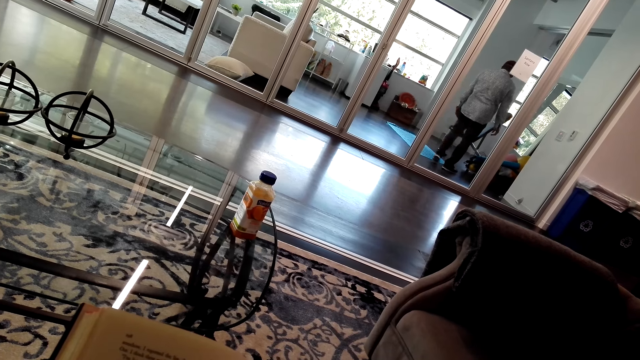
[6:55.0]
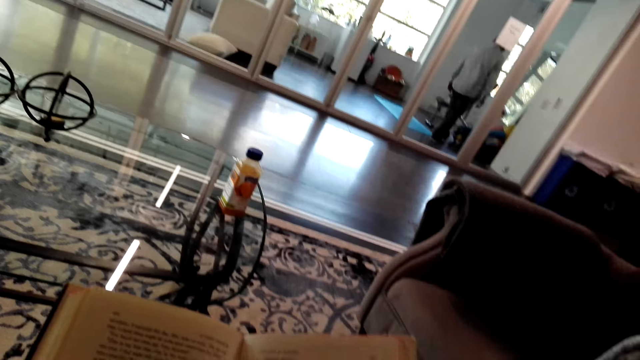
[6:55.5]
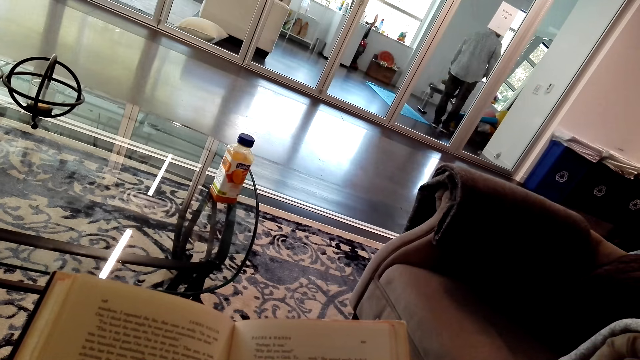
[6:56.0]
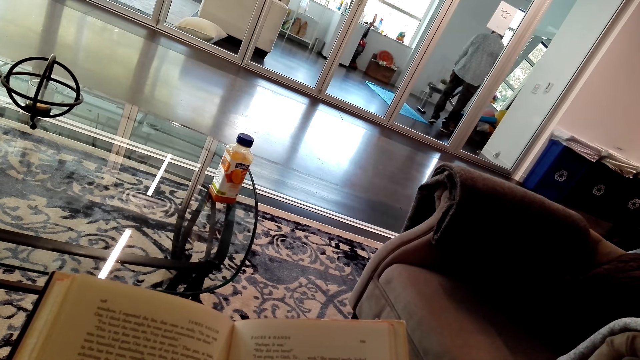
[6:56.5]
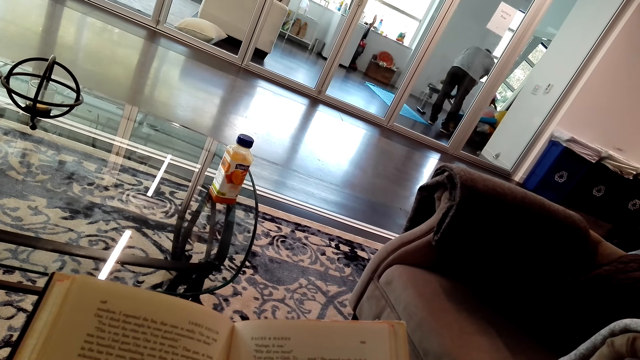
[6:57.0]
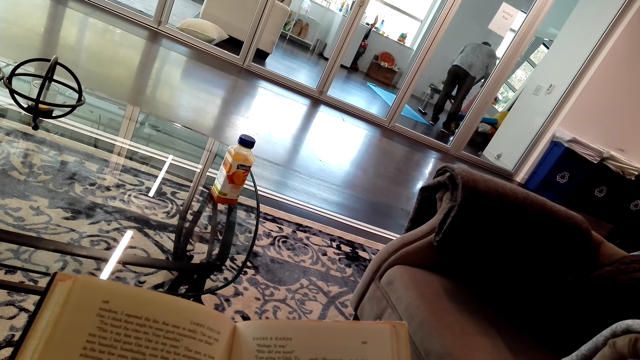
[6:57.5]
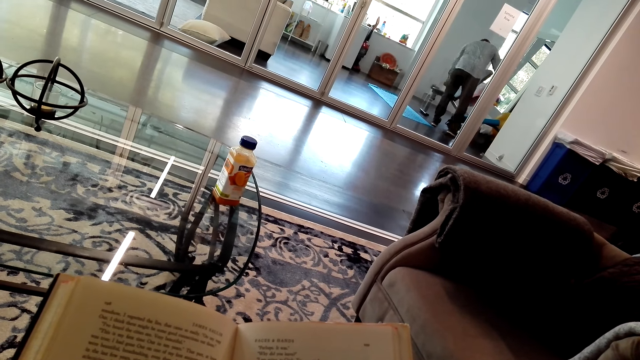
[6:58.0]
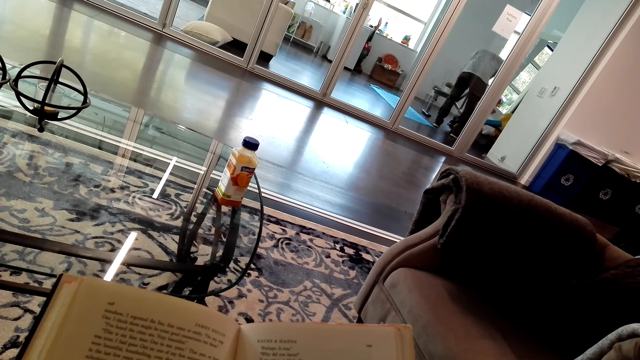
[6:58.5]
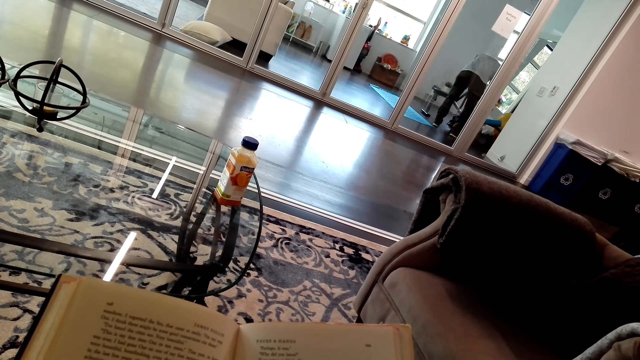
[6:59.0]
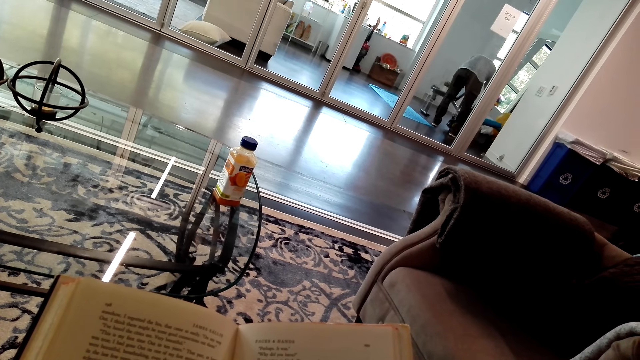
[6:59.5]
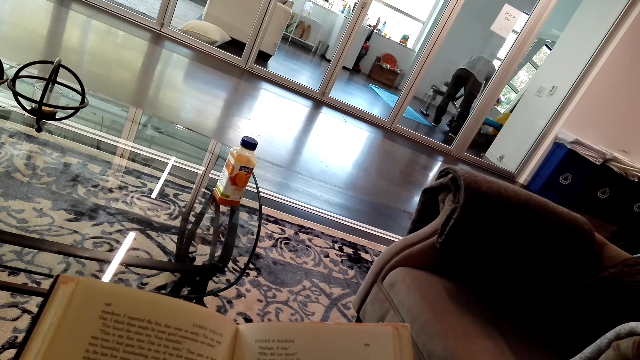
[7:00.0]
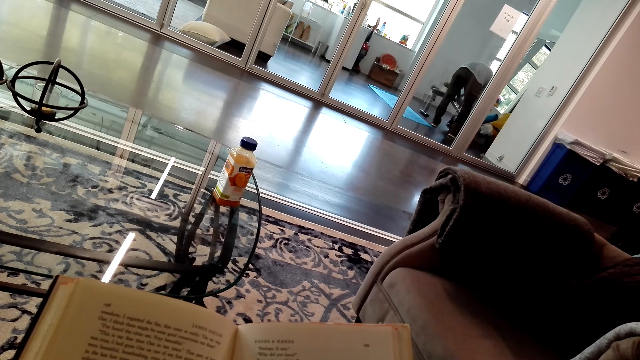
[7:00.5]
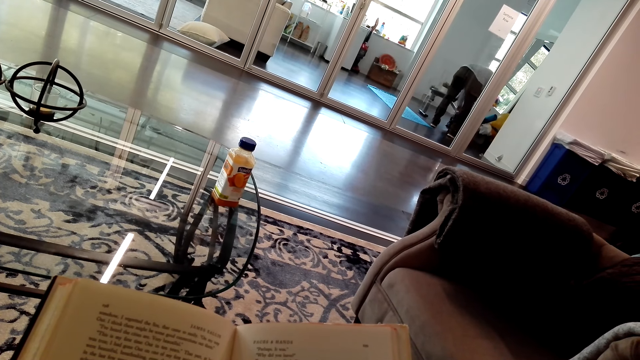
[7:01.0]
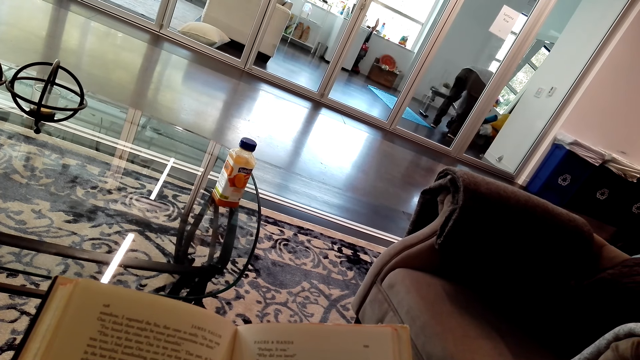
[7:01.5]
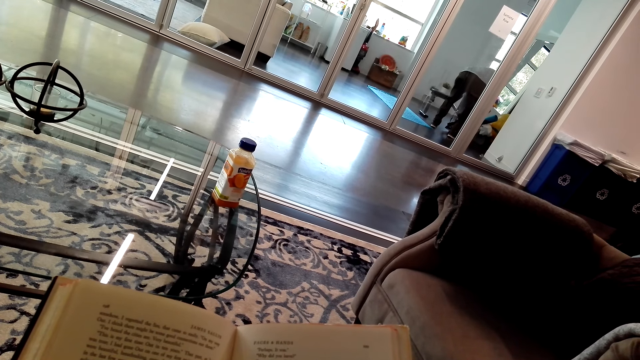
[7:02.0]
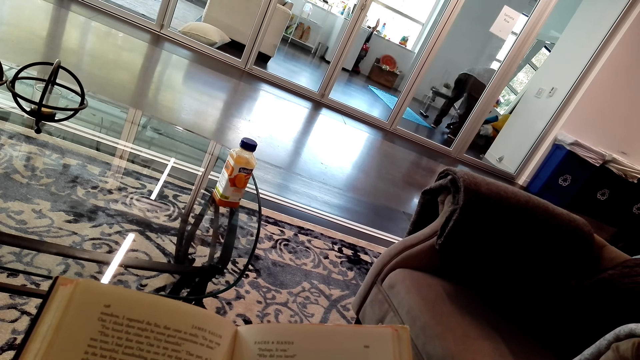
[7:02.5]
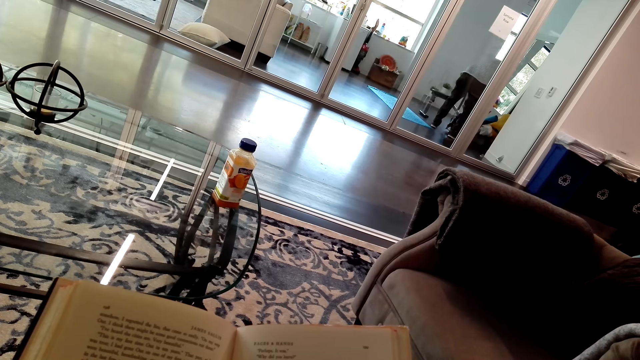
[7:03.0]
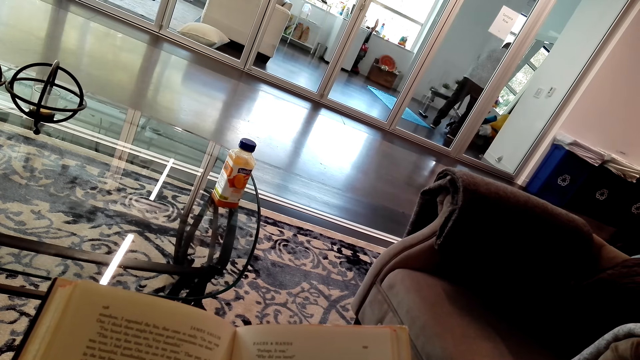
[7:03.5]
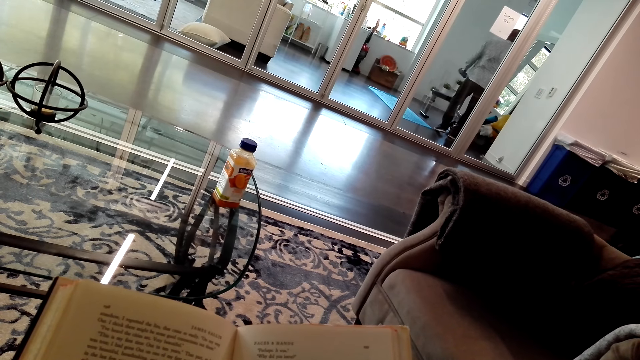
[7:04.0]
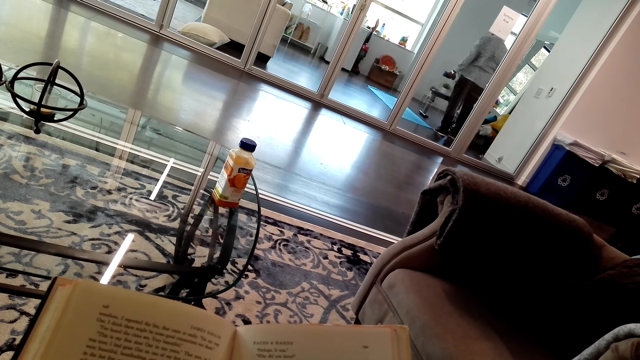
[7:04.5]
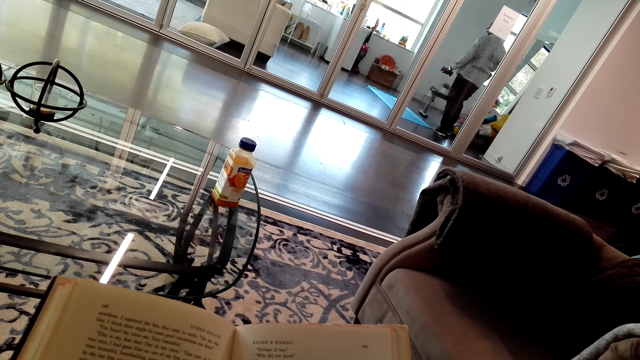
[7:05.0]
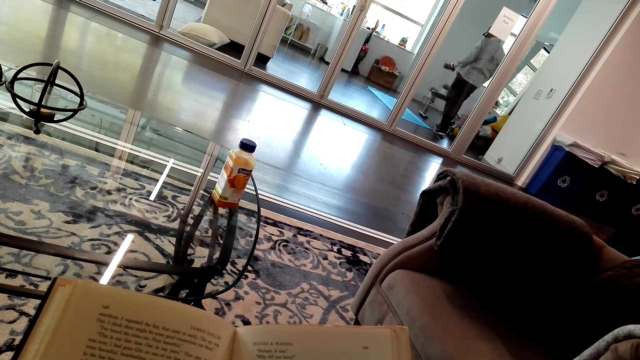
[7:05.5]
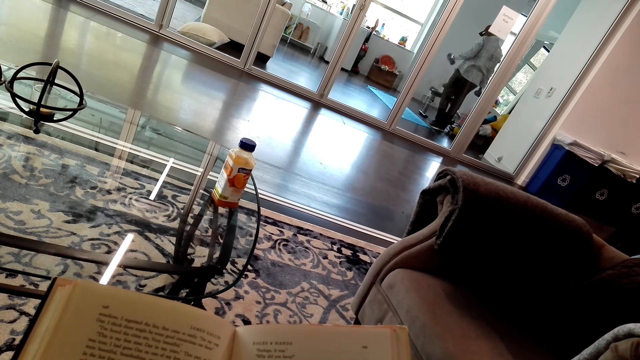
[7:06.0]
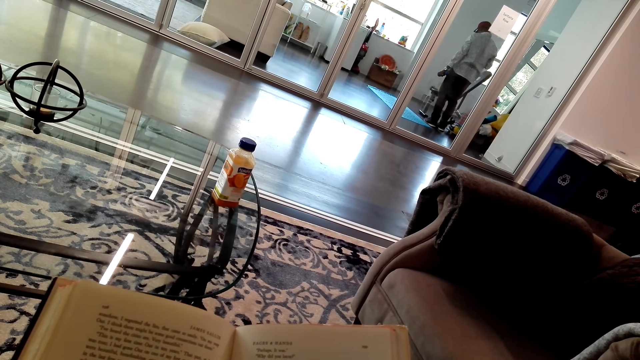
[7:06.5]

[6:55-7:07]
The camera wearer turns to the side. They hold a book.

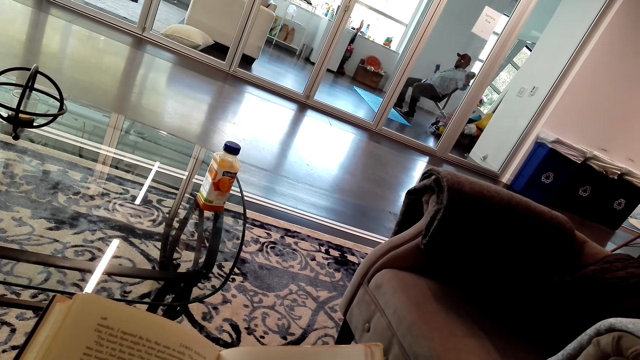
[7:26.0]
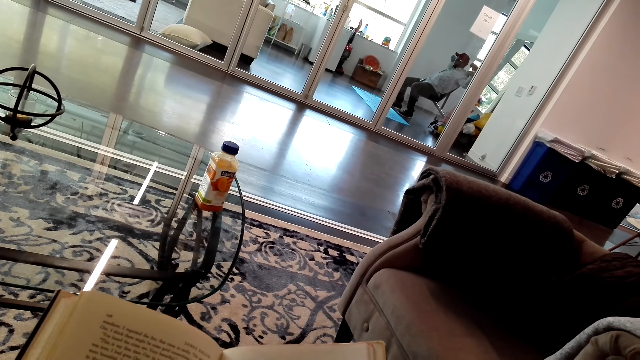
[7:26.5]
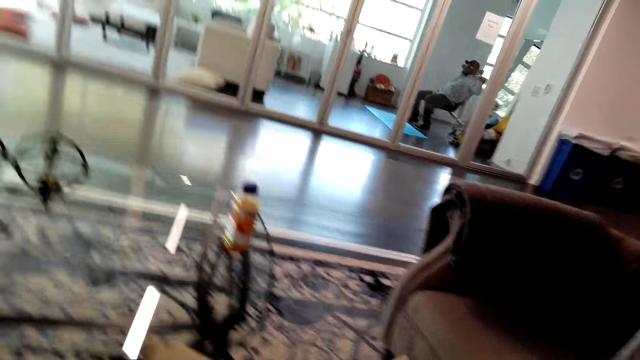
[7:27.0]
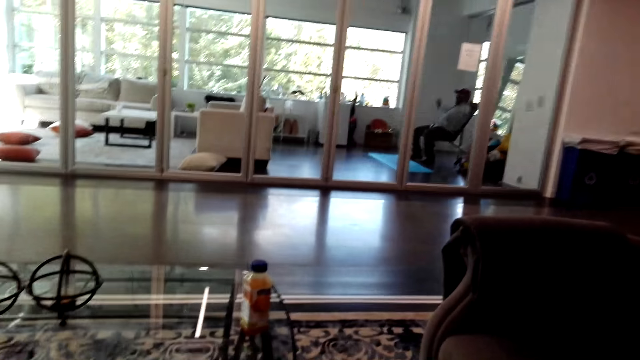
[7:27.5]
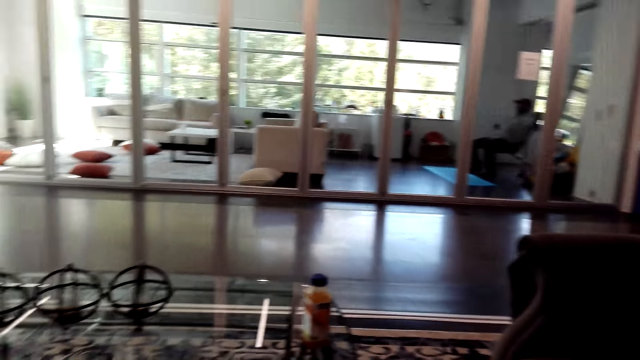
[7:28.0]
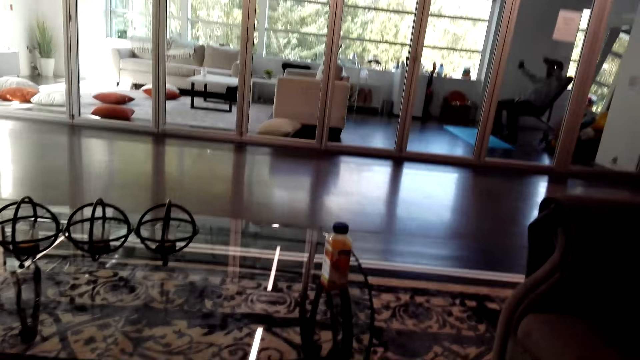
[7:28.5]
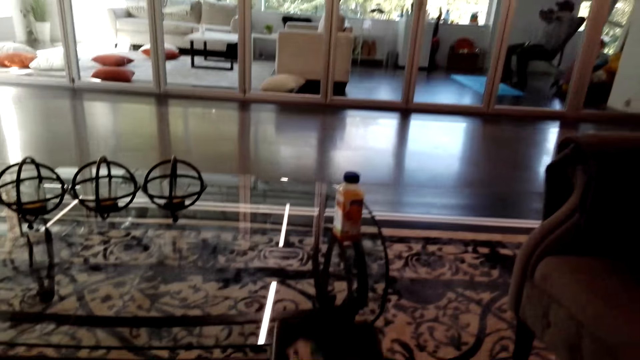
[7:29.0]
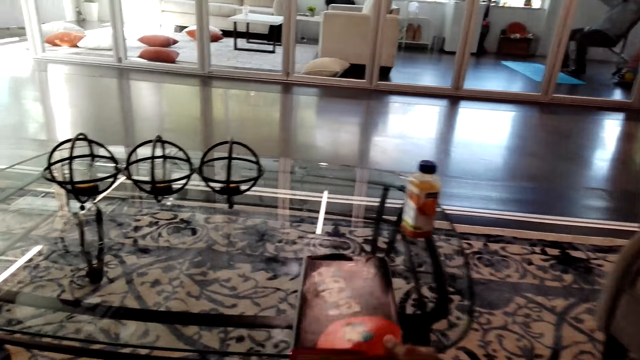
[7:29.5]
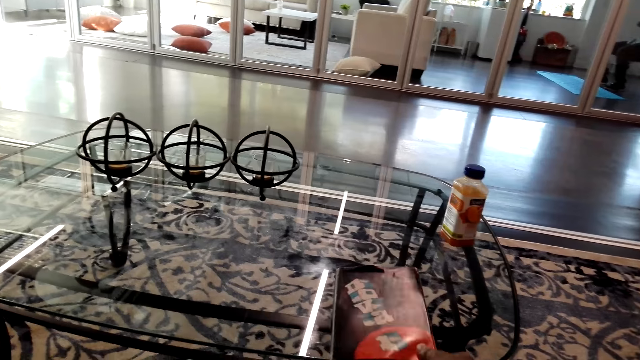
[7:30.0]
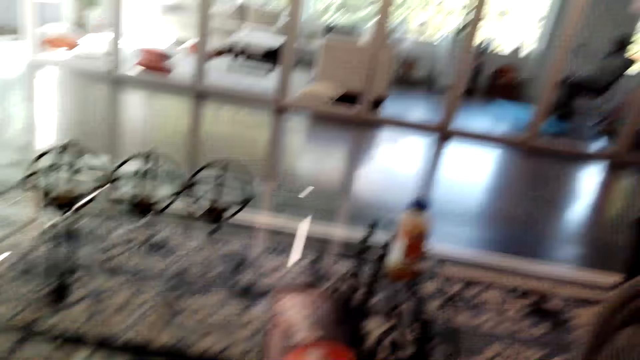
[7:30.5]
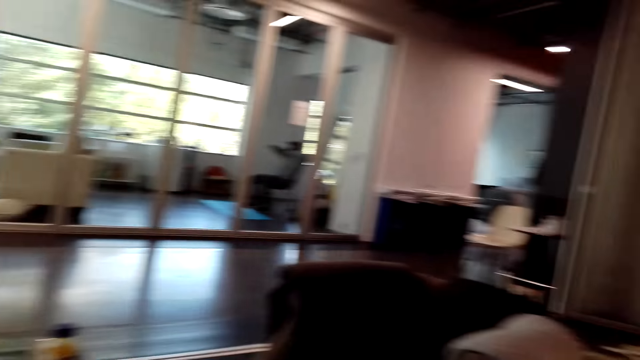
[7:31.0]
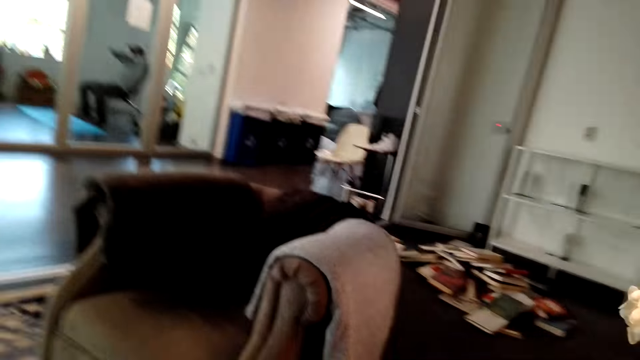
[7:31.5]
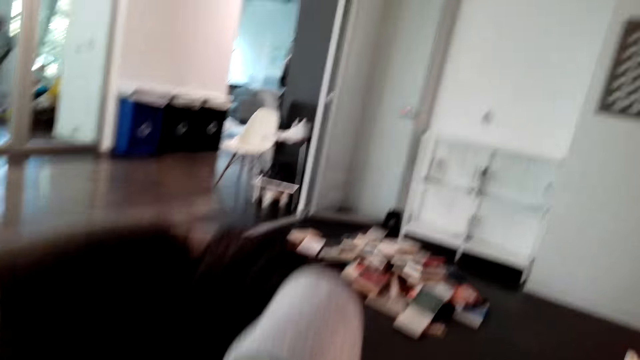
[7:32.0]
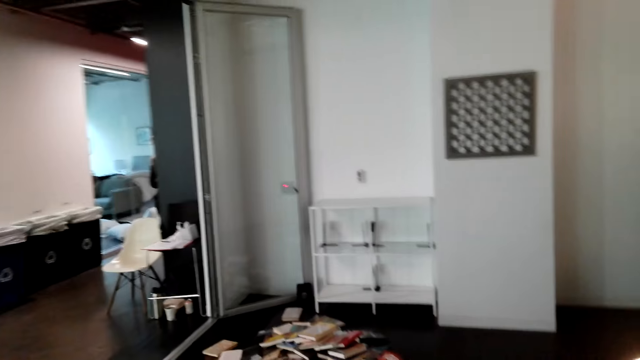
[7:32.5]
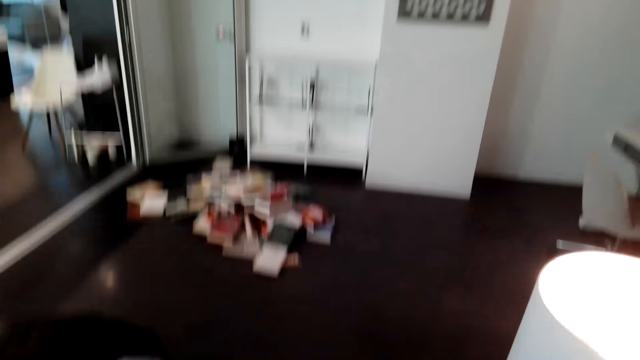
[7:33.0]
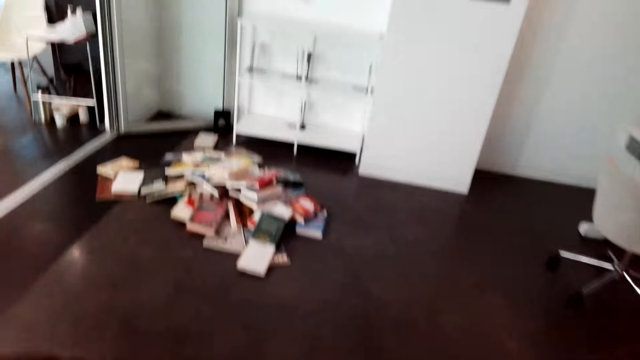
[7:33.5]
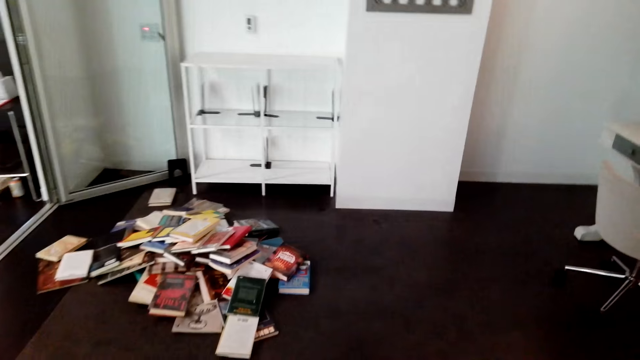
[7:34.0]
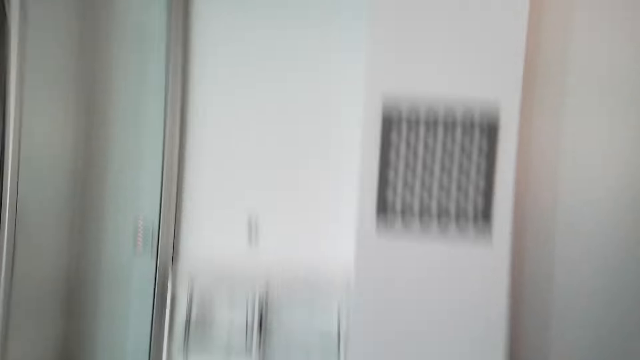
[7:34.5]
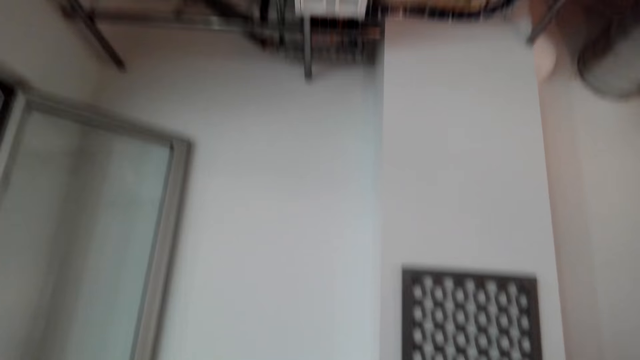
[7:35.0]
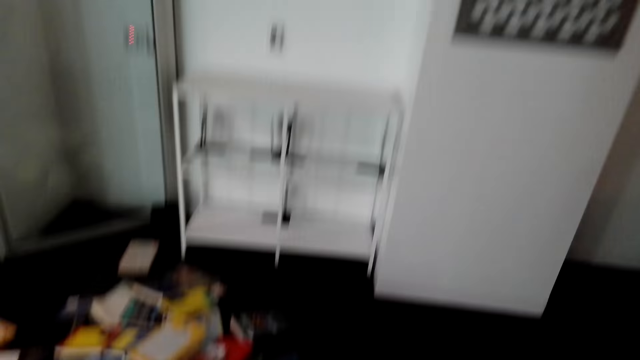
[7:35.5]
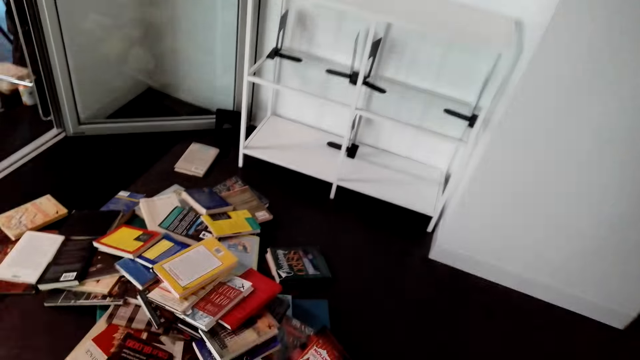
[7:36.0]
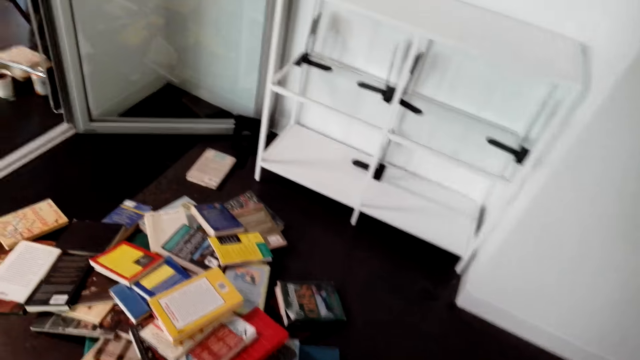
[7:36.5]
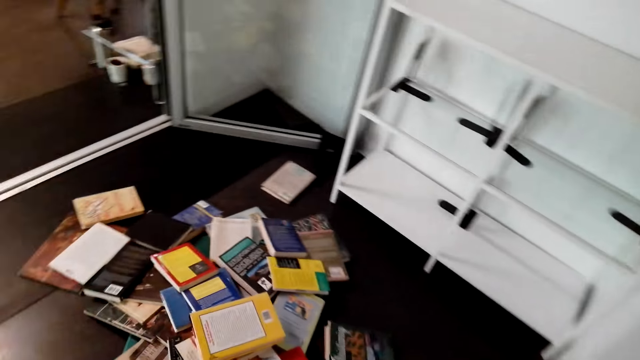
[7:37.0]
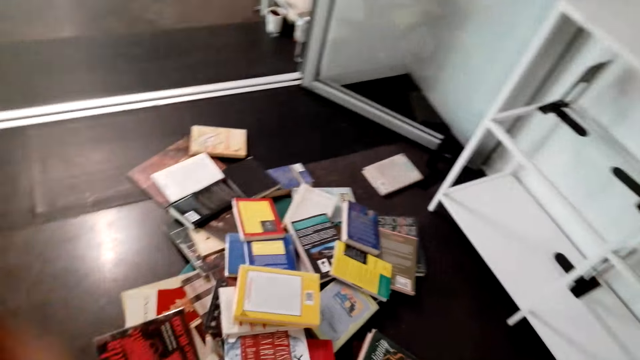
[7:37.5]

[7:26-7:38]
The camera wearer turns to the side. They put a book on a table. They look around. They turn to the side. They walk around. They turn to the side.
